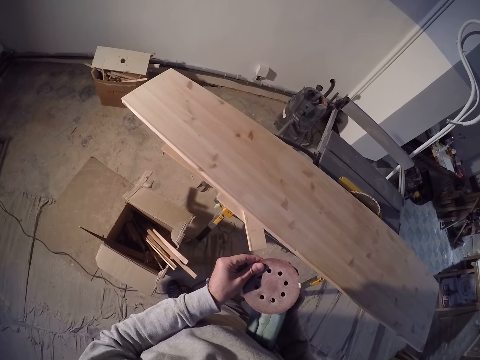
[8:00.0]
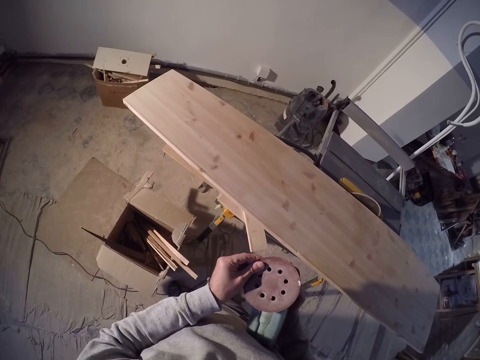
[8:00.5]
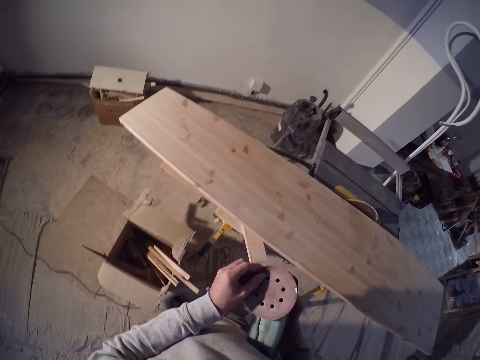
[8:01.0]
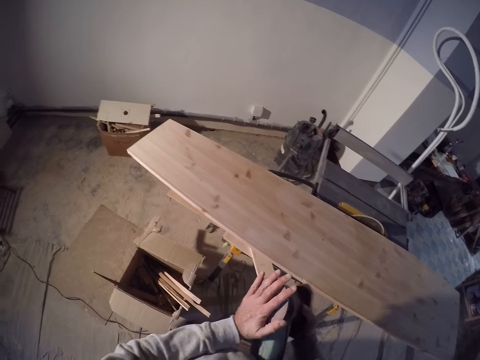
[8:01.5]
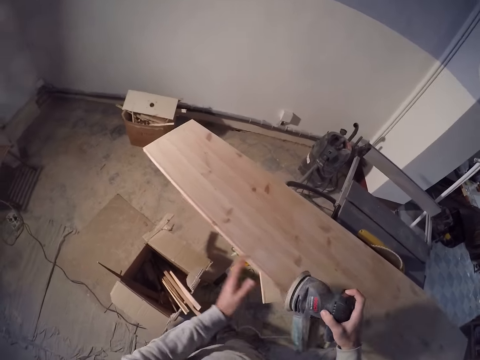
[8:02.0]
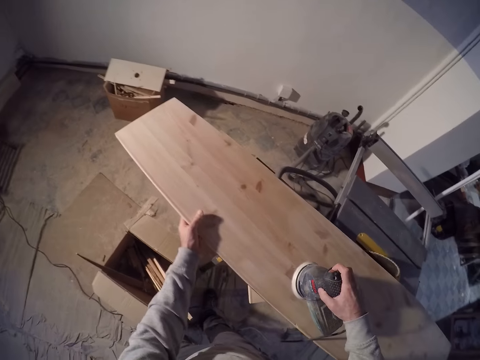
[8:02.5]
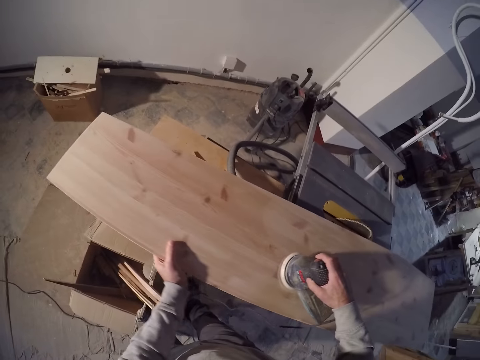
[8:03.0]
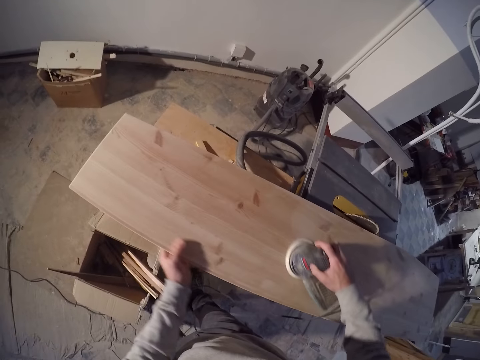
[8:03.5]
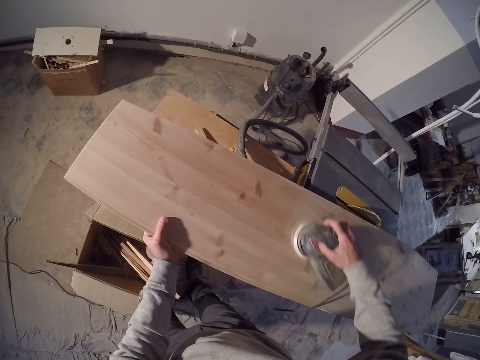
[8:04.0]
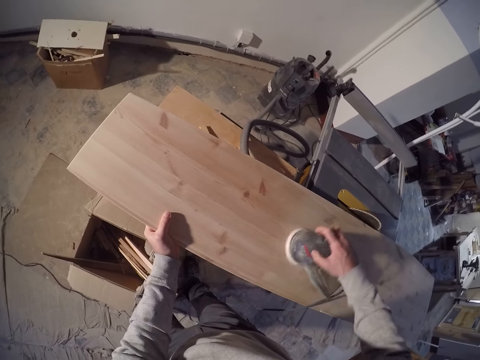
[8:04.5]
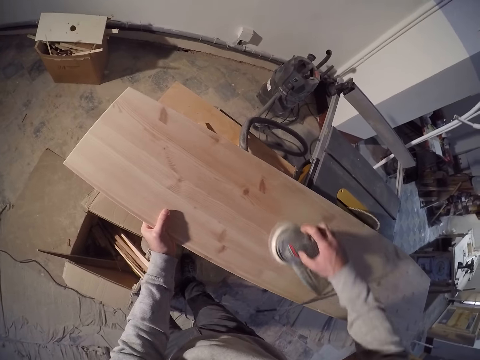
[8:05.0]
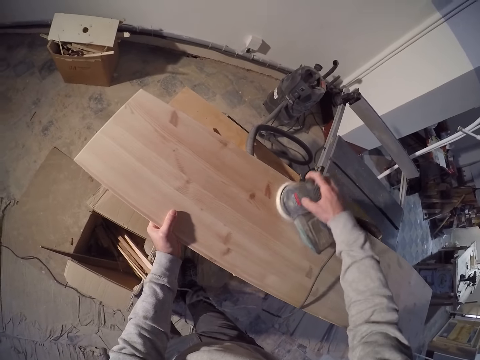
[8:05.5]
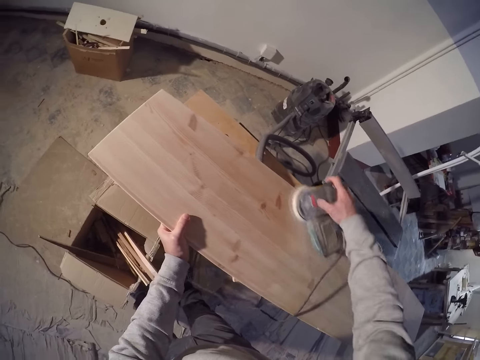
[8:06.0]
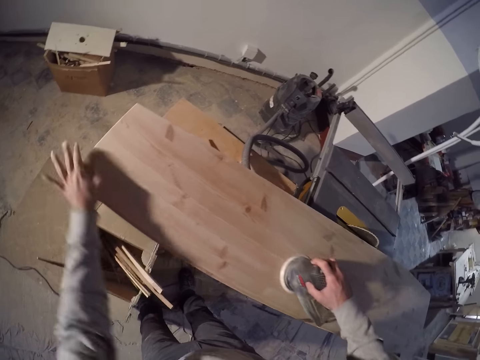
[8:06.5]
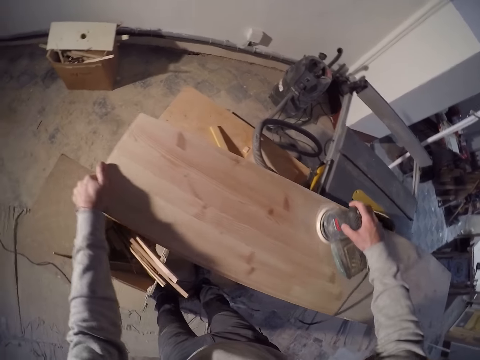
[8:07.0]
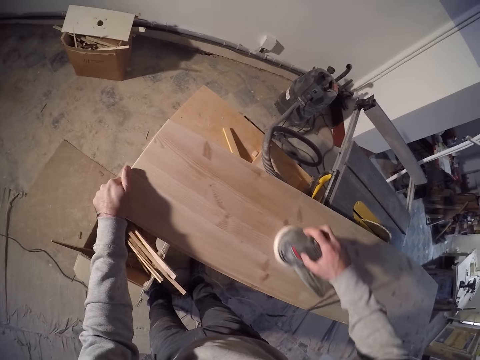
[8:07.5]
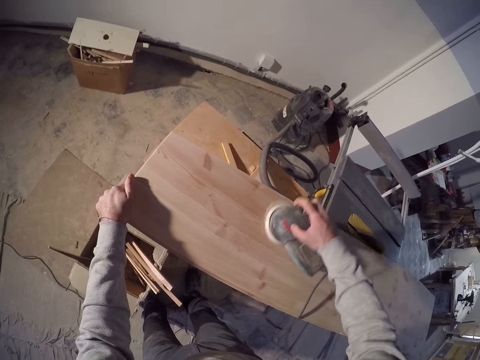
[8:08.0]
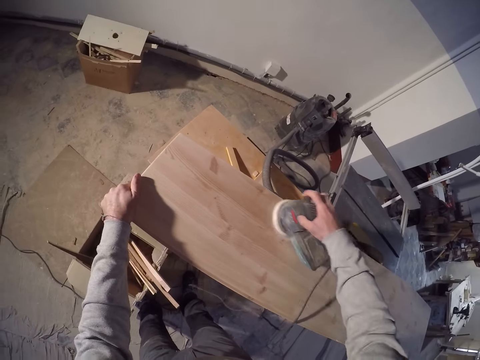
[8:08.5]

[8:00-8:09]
The camera wearer presses the filing machine's filing disk with his left hand. He holds the plank on the table saw with his left hand. He moves his left hand around the plank on the table saw. He files the plank on the table saw with the filing machine in his right hand.

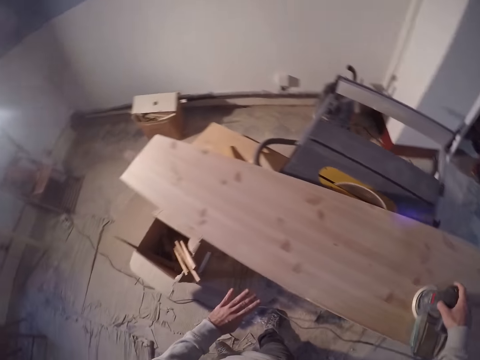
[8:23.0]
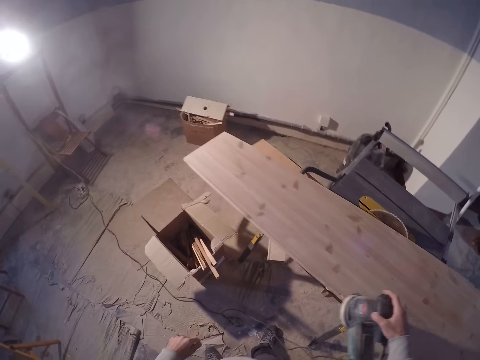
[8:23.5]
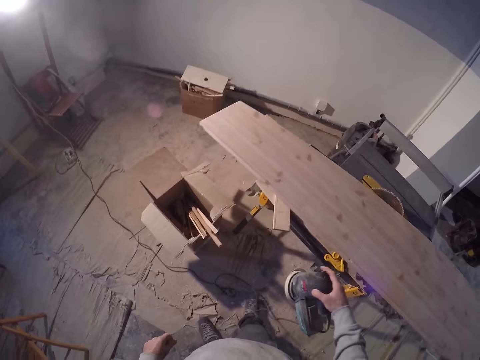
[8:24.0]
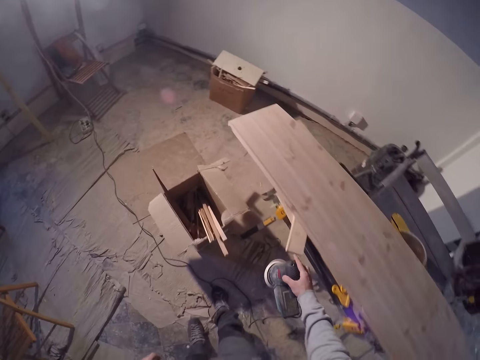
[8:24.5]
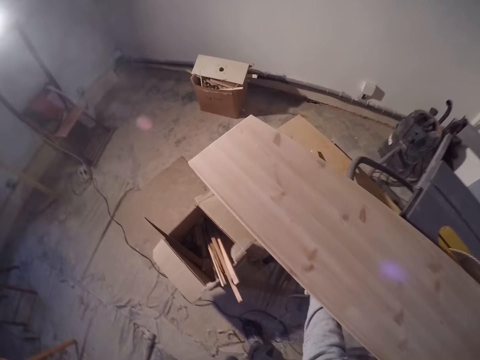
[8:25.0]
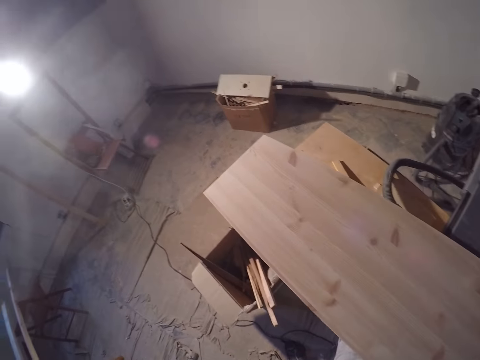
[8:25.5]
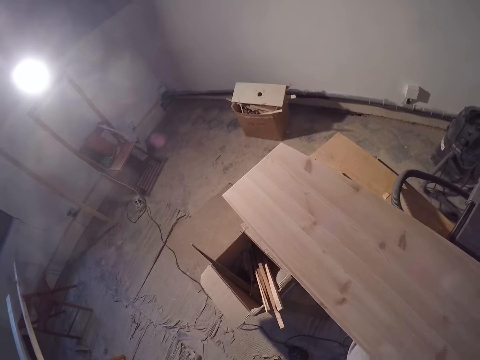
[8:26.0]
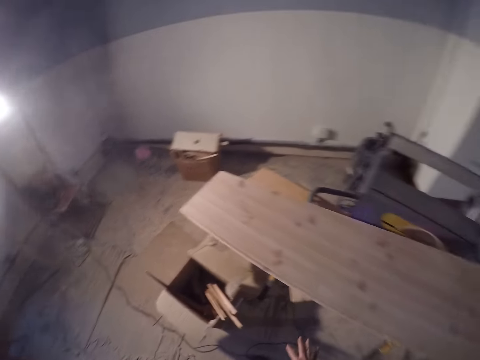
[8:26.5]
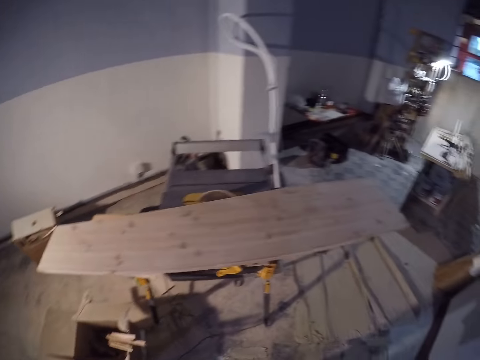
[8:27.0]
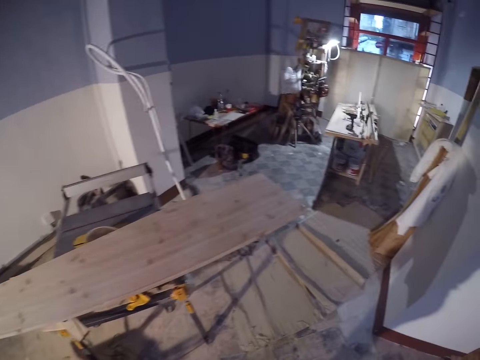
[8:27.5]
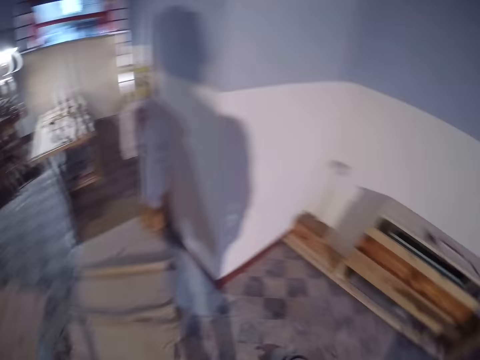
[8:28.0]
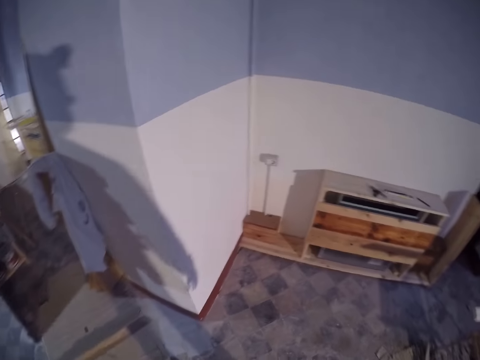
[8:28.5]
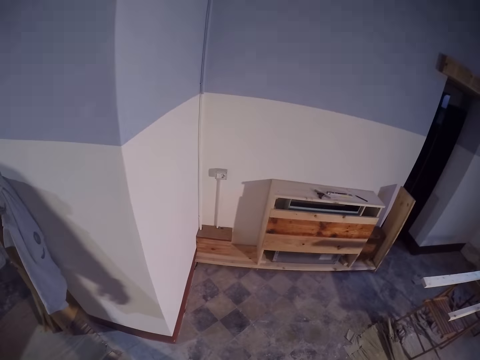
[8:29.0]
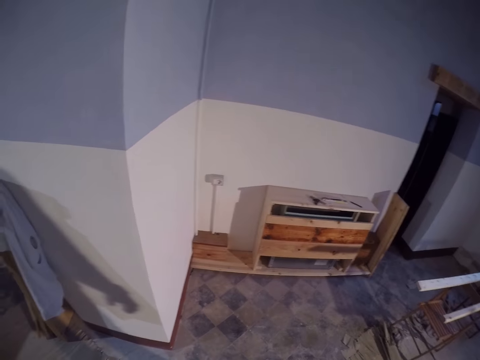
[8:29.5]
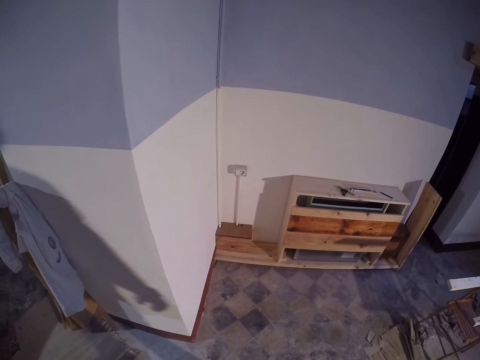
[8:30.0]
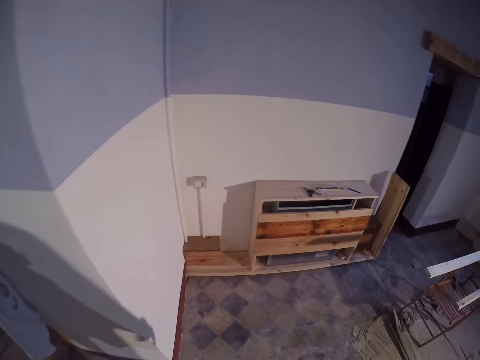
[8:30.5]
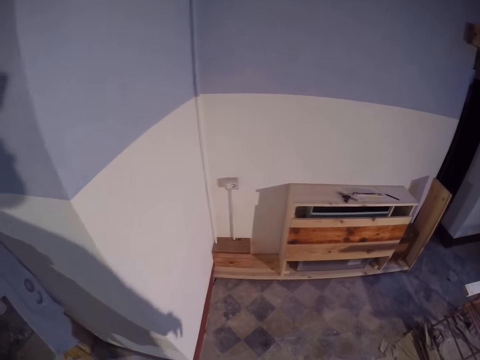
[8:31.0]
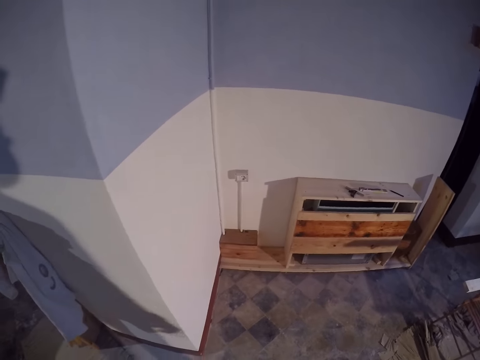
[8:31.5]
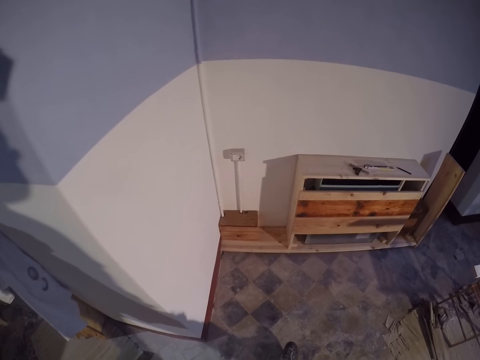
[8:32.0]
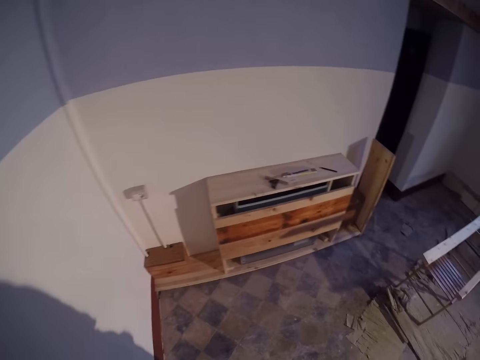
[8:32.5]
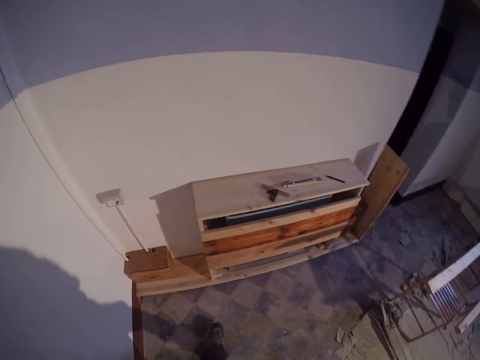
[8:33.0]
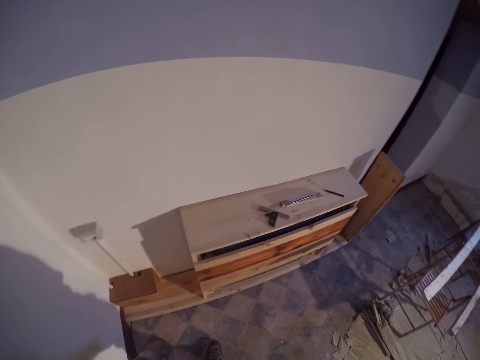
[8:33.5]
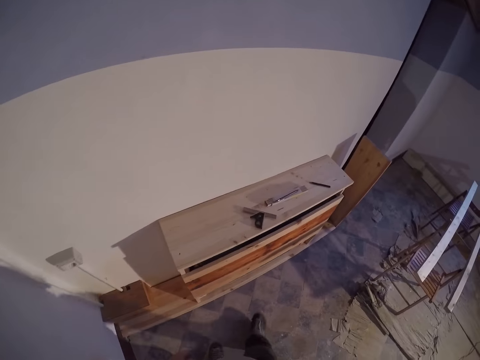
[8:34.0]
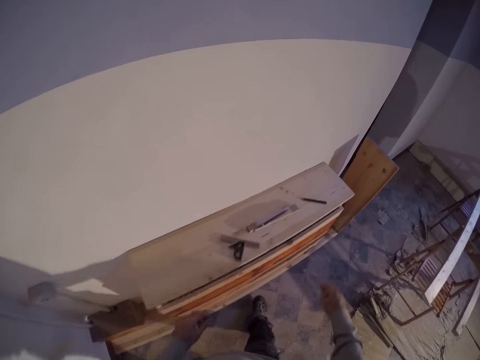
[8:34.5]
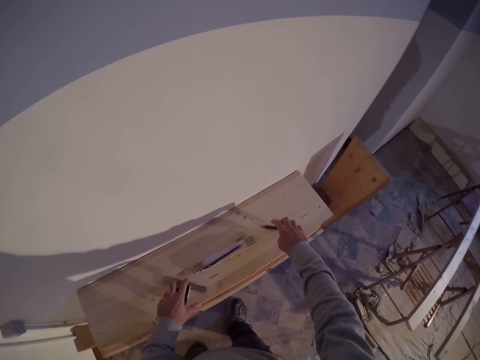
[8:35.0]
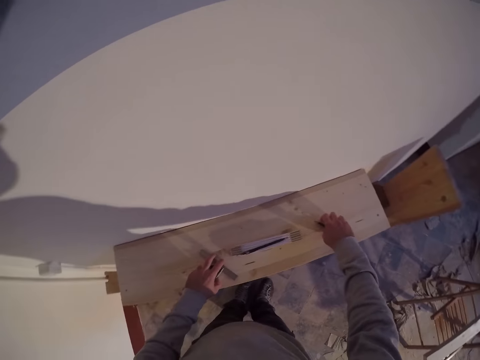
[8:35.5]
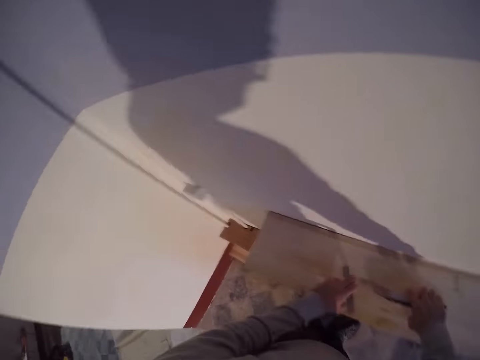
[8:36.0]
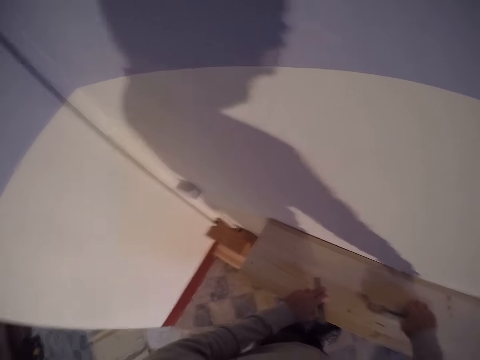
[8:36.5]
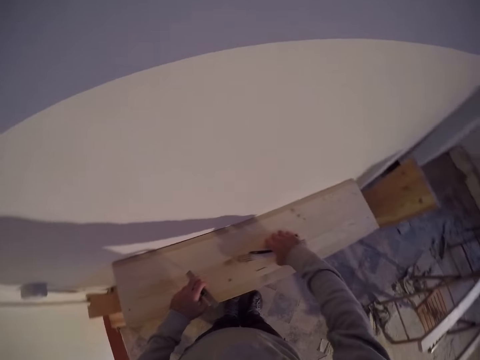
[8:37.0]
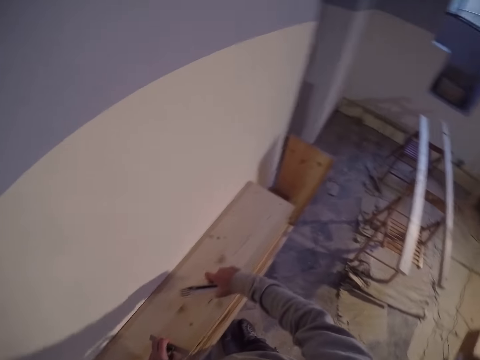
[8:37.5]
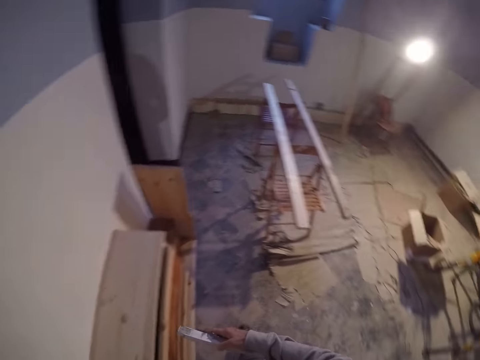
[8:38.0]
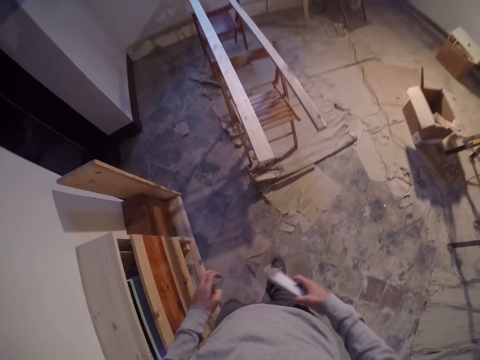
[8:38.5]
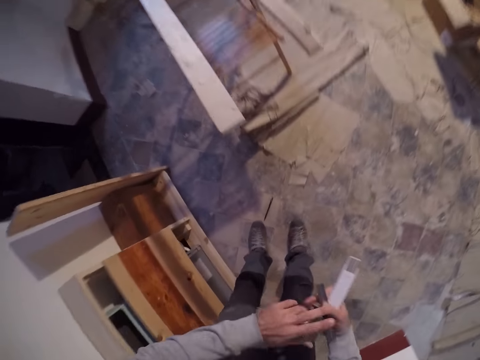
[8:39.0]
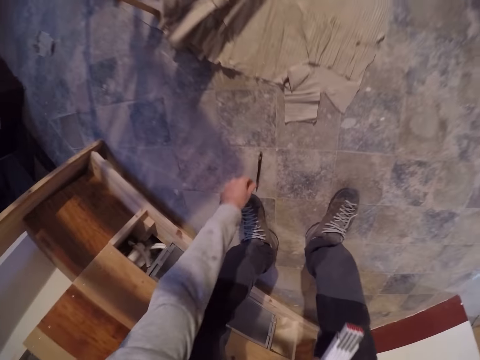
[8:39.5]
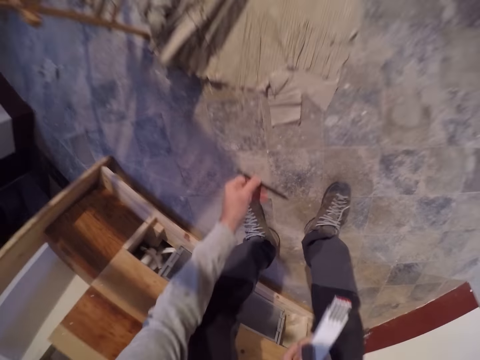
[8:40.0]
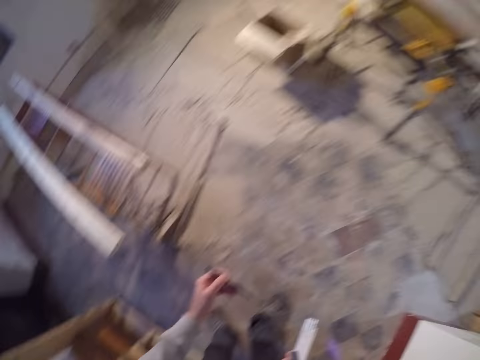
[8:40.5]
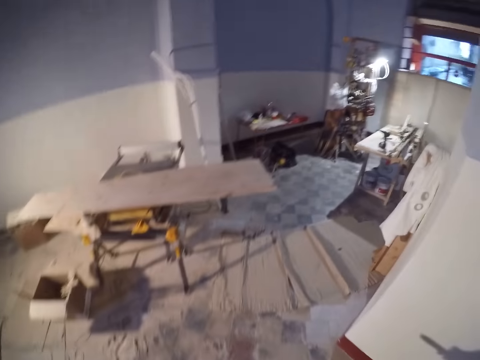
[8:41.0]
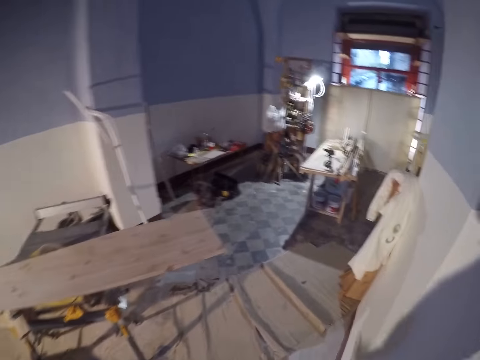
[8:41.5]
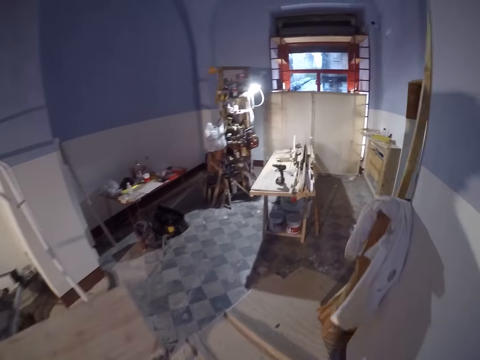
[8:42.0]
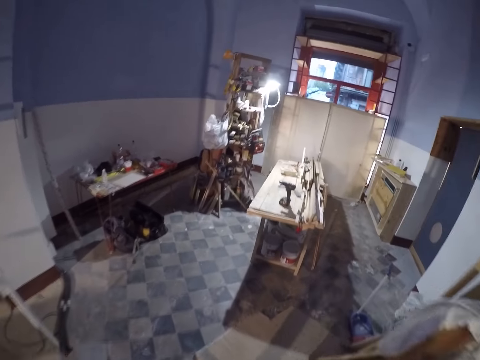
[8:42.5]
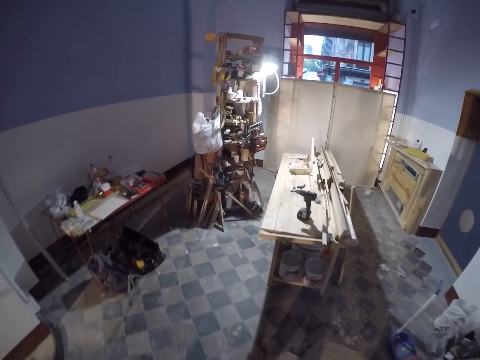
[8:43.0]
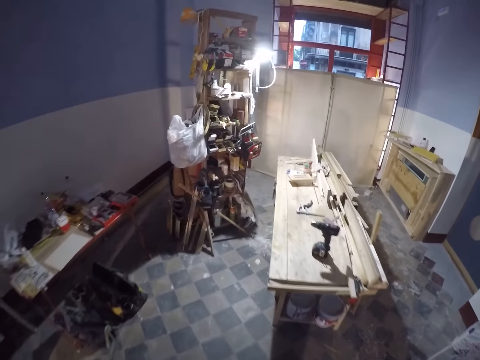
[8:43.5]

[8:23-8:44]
The camera wearer drops the filing machine under the table saw with his right hand. He picks a door hinge from a shelf with his left hand. He picks a pencil from the shelf with his right hand. He picks a ruler from the shelf with his left hand. He picks a pack of pencils from the shelf with his left hand. He moves the door hinge in his left hand into his right hand. He moves the ruler in his left hand into his right hand. He picks a pencil from the floor with his left hand.
